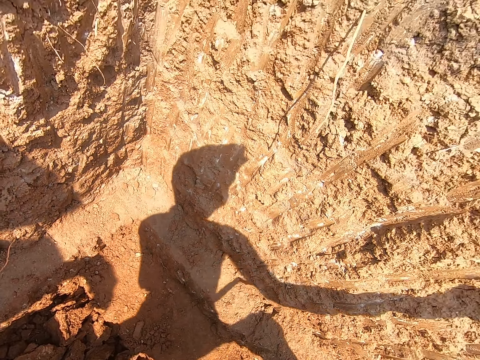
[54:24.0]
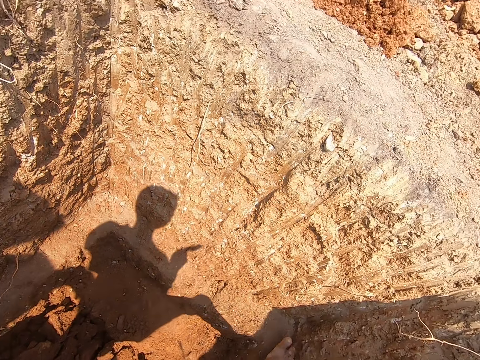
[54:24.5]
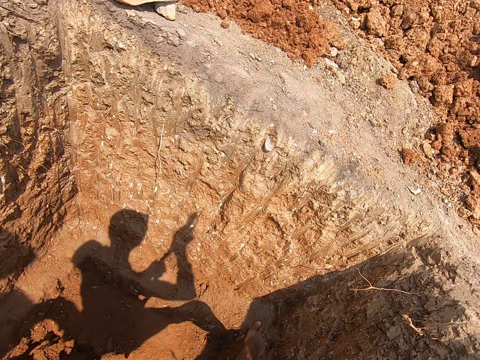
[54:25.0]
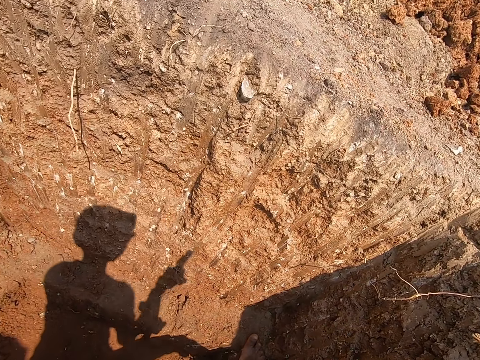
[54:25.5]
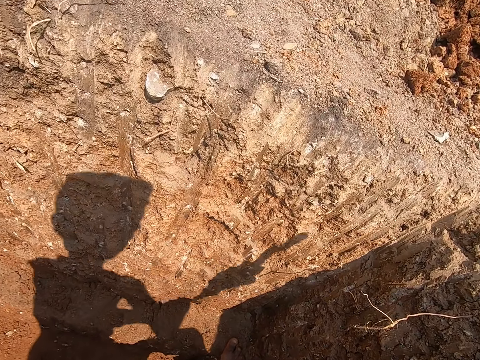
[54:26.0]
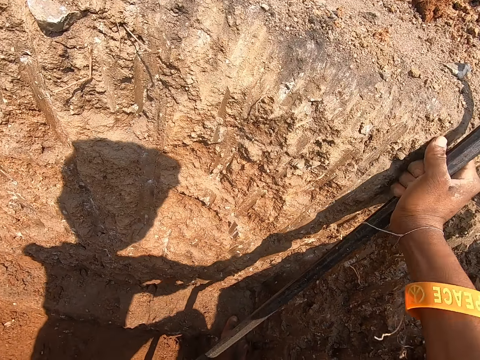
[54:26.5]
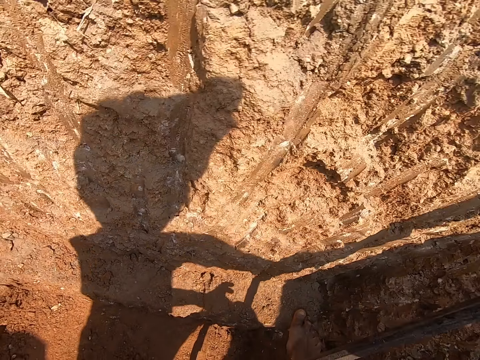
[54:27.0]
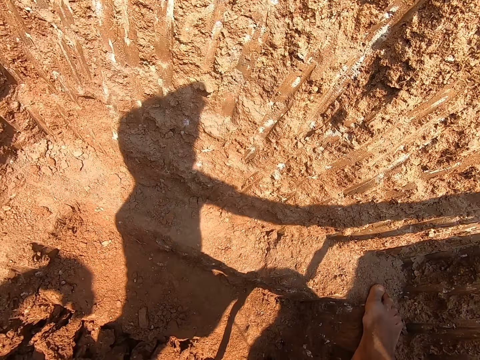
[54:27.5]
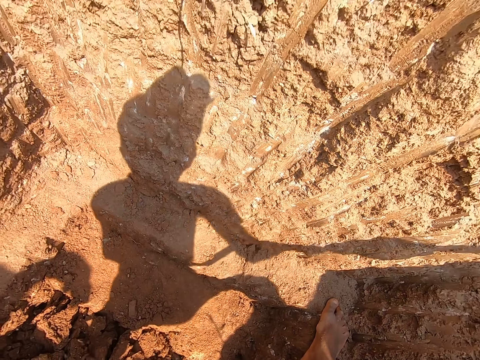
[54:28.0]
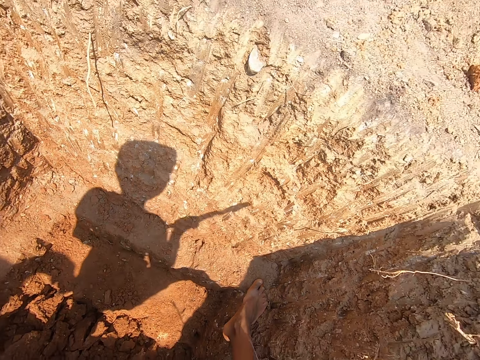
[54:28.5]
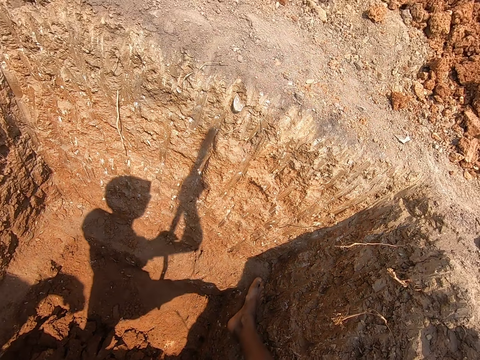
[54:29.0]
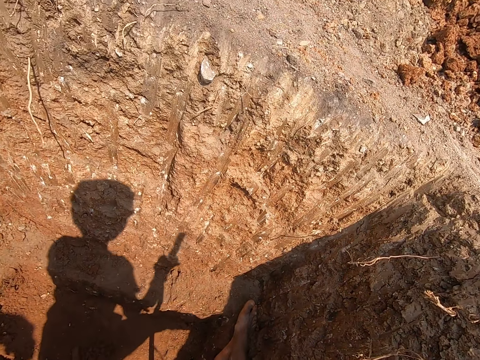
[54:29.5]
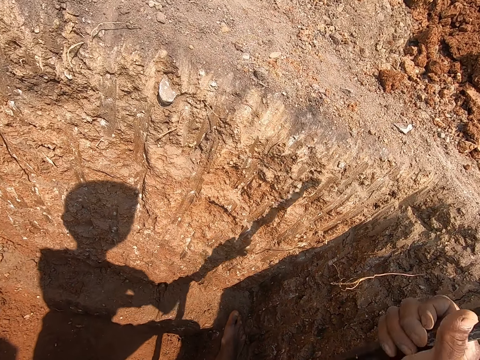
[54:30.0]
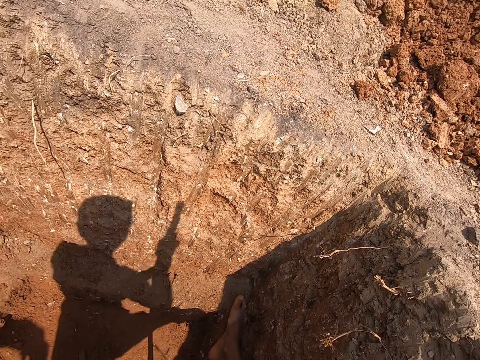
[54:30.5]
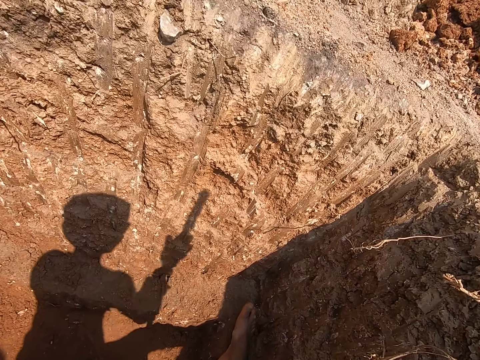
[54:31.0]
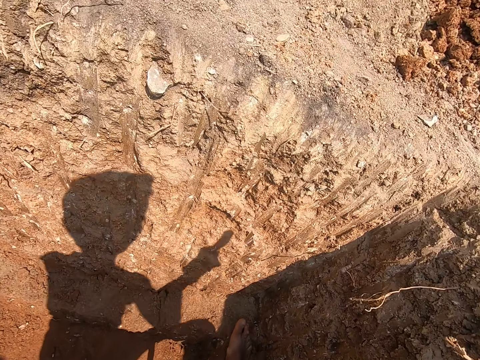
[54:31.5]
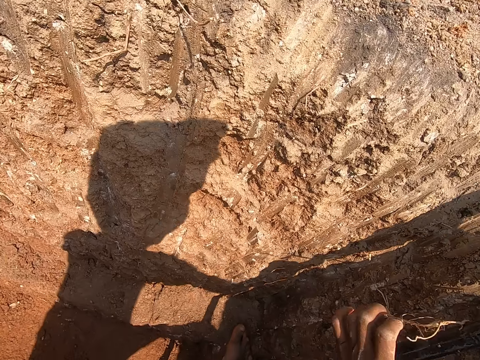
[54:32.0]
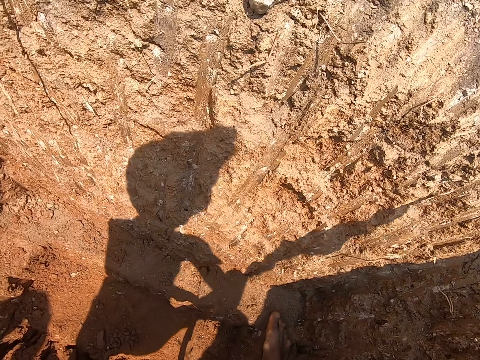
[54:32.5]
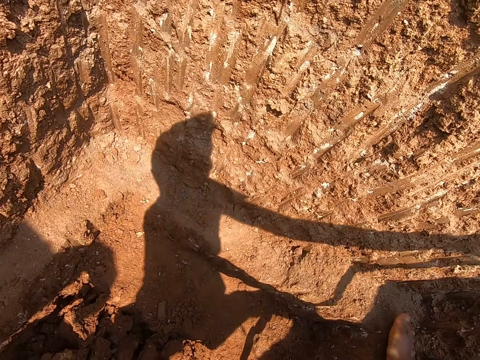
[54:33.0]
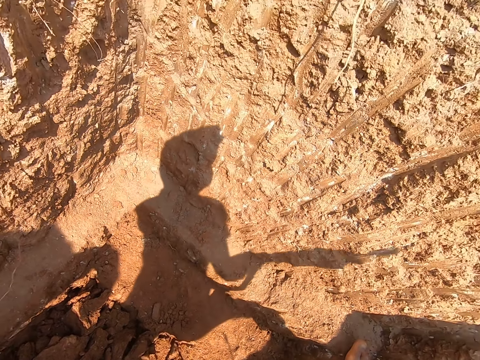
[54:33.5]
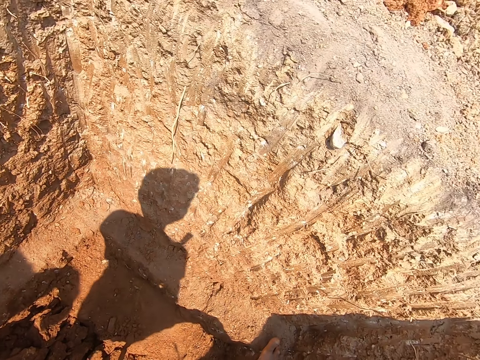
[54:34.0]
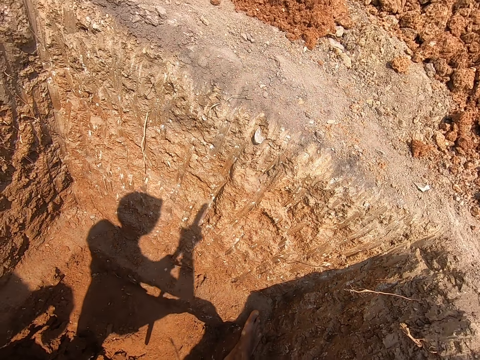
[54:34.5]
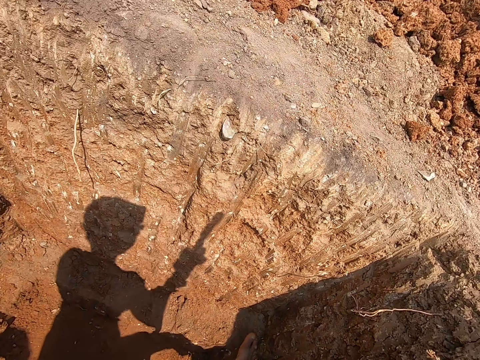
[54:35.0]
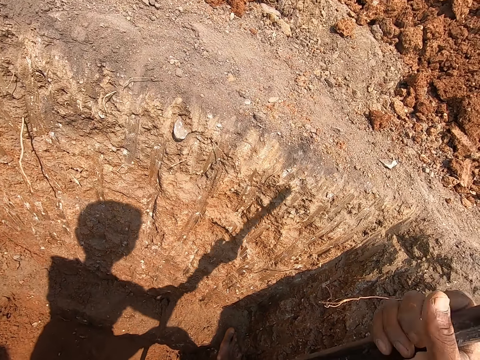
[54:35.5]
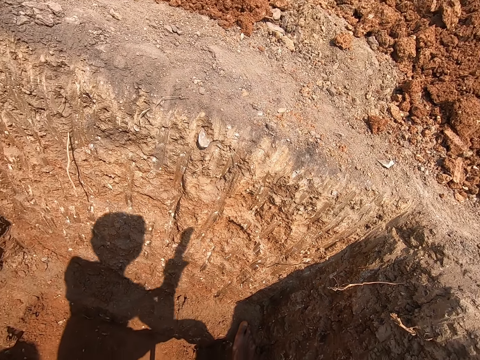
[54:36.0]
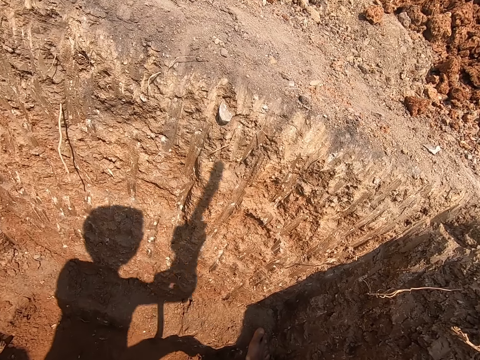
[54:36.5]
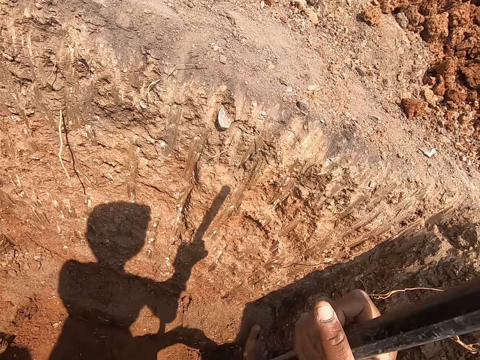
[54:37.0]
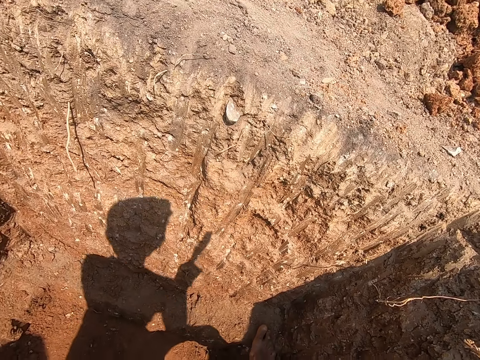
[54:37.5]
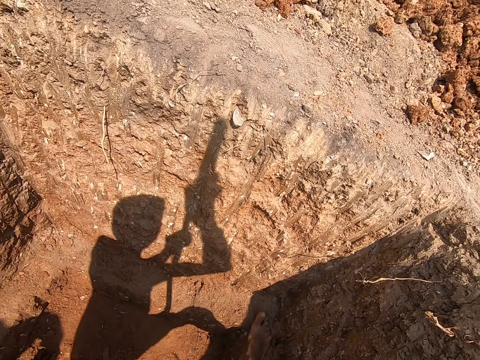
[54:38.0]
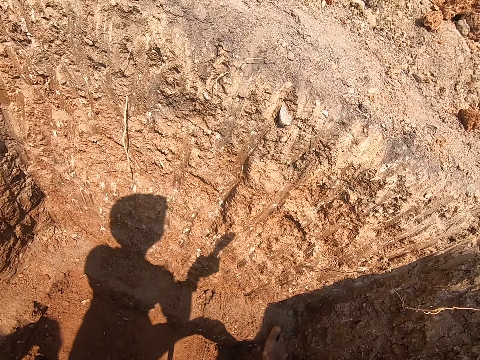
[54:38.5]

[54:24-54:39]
The camera wearer tilts the steel bar in the soil. They dig the hole with the steel bar.

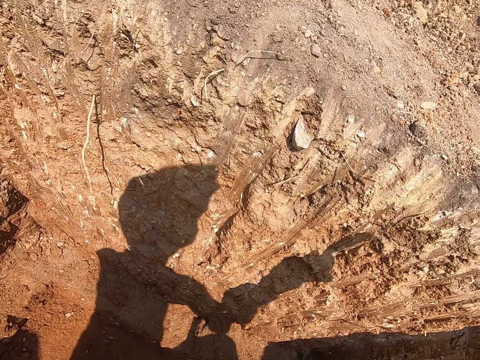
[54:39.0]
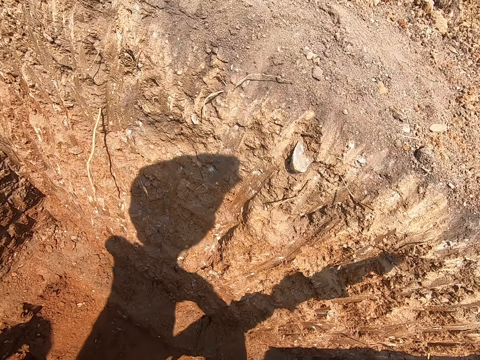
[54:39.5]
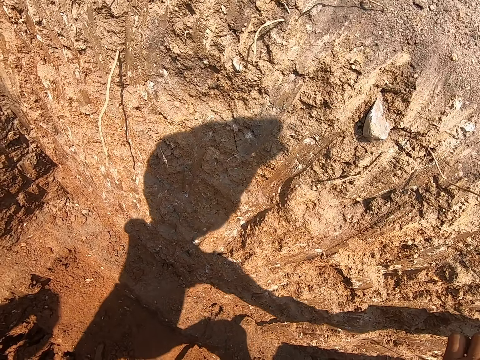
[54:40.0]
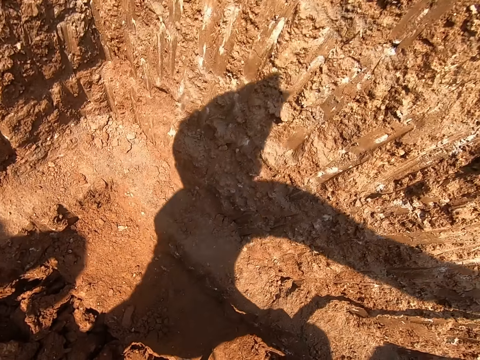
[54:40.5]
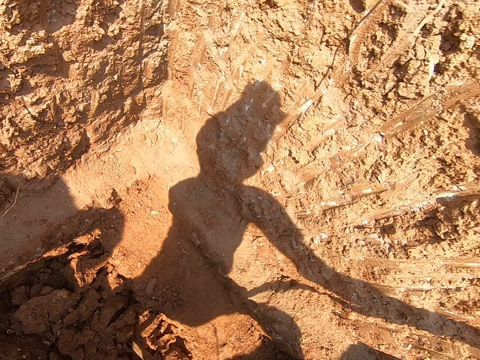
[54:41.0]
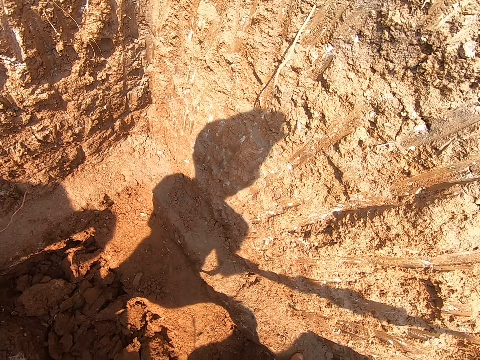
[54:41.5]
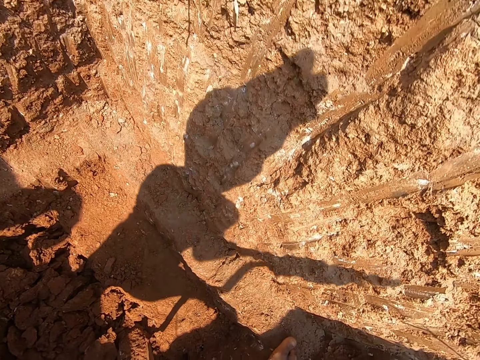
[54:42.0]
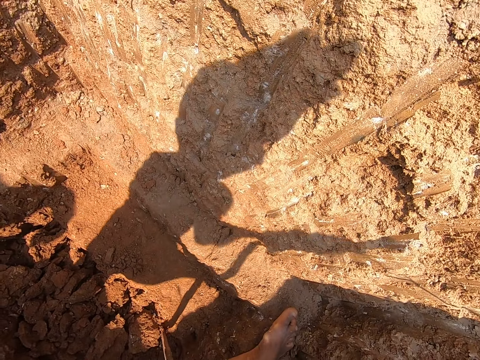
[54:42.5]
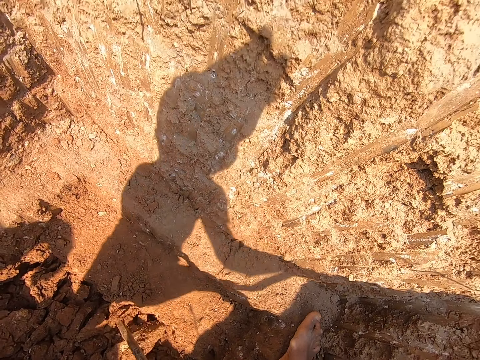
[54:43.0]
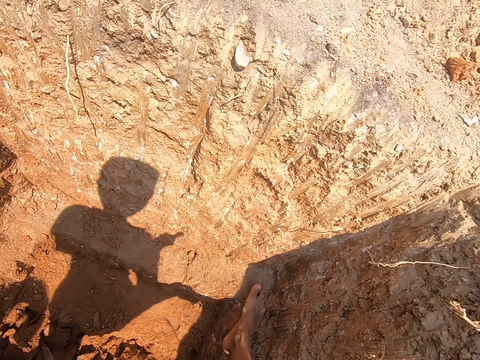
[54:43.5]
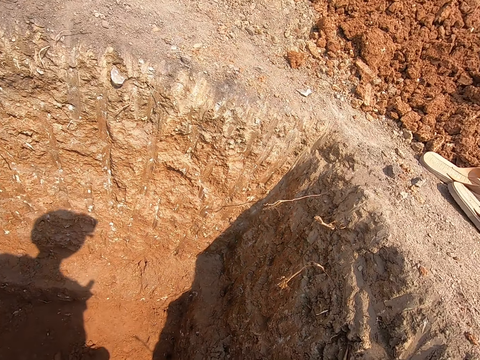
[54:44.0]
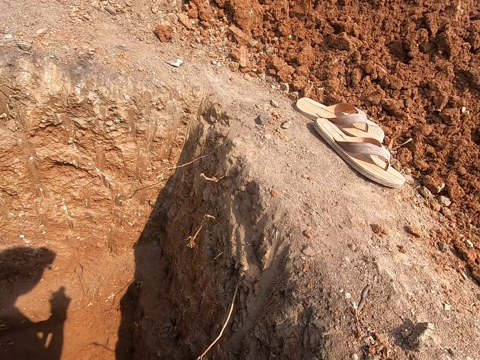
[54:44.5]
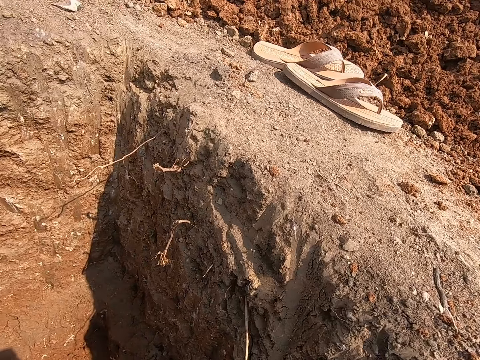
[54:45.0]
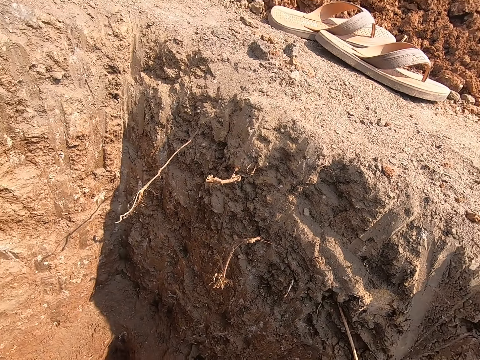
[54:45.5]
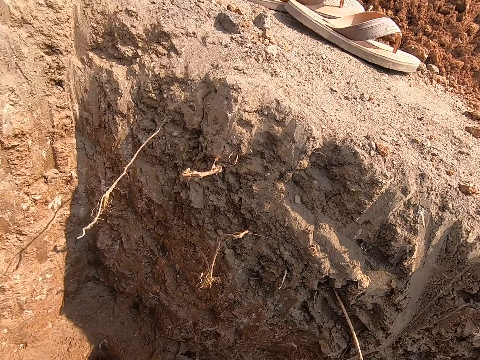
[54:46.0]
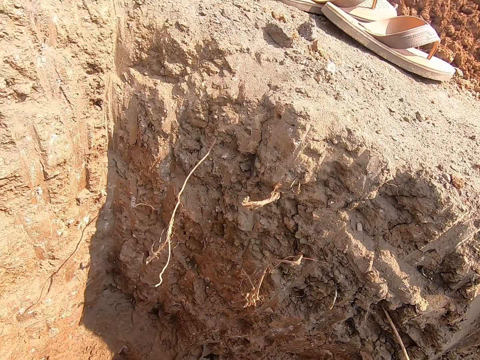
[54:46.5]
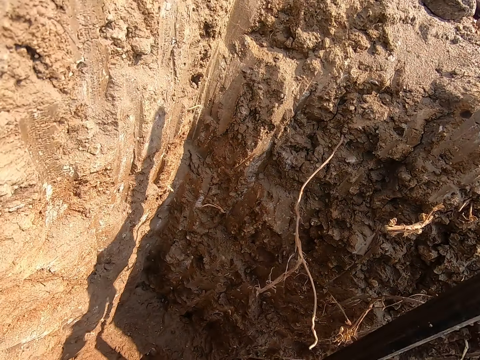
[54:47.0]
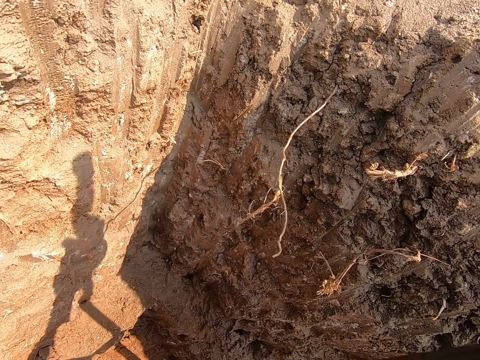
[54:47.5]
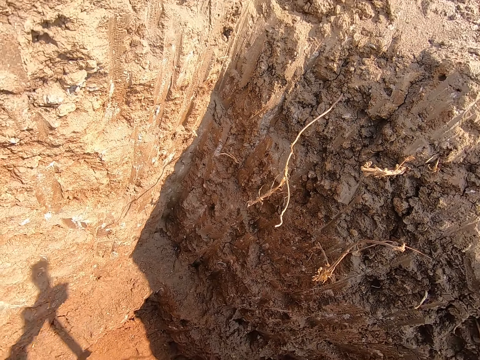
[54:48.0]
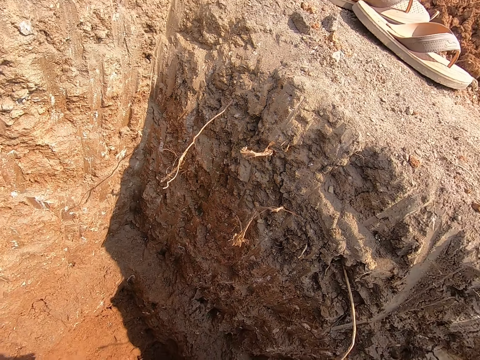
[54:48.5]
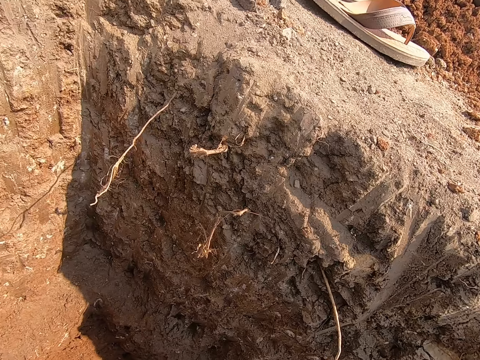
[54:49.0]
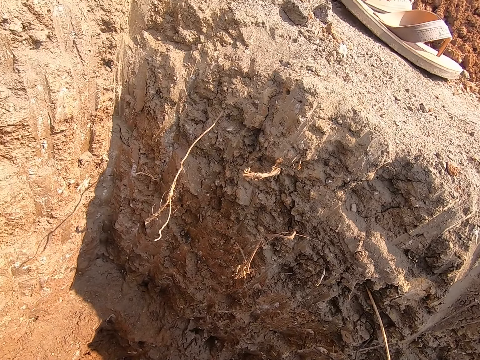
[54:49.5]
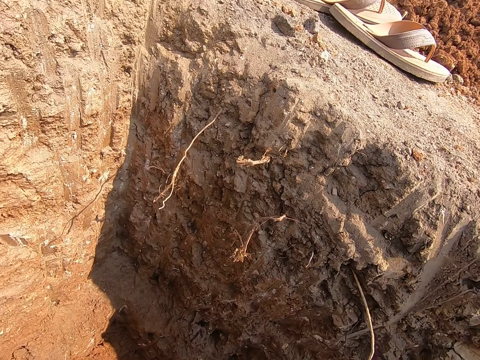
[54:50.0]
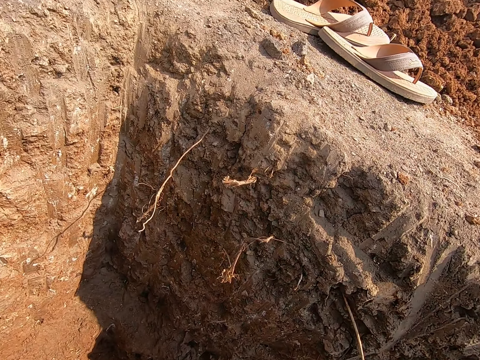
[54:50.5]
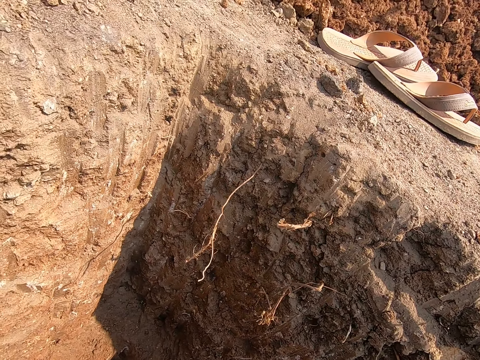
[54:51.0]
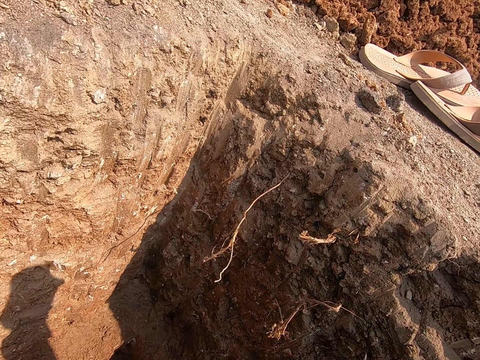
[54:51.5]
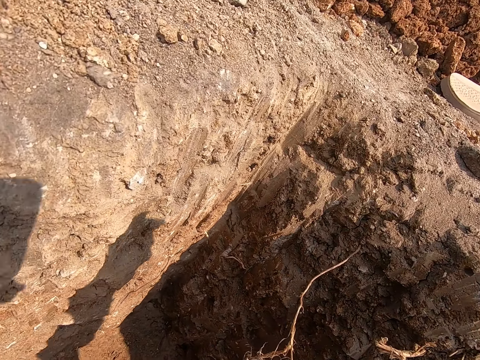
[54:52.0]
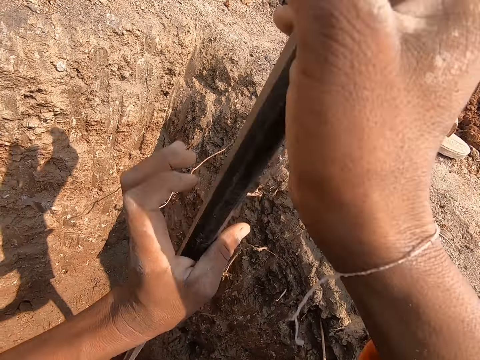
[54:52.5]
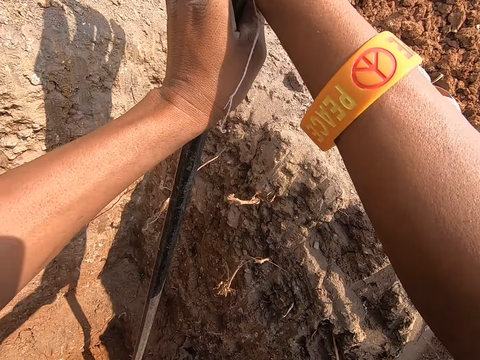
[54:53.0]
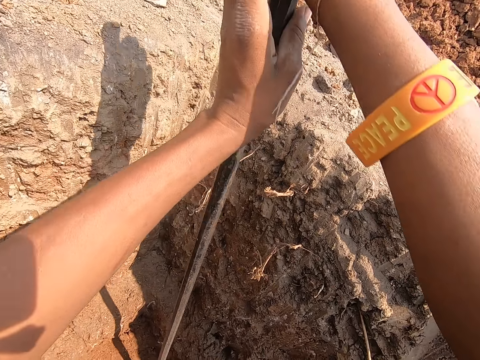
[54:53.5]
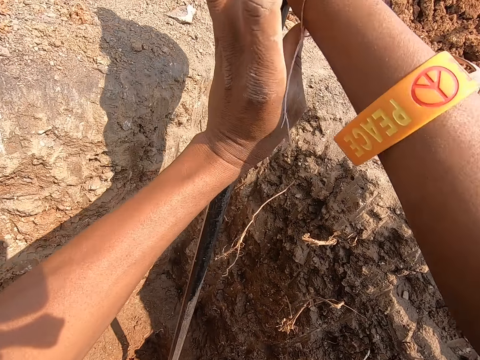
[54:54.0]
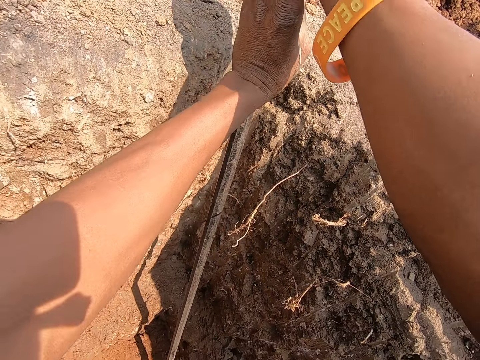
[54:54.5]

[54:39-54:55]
The camera wearer moves soil in the hole with the steel bar. He moves his right leg. He digs the hole with the steel bar.
